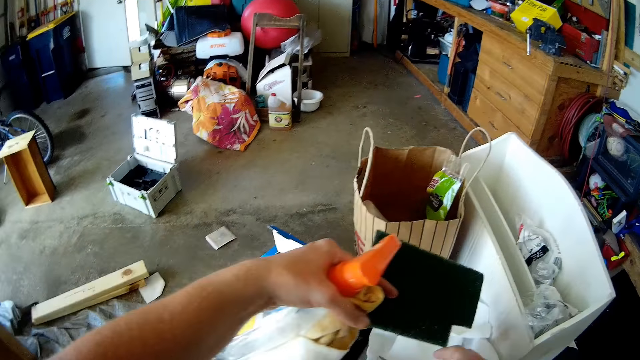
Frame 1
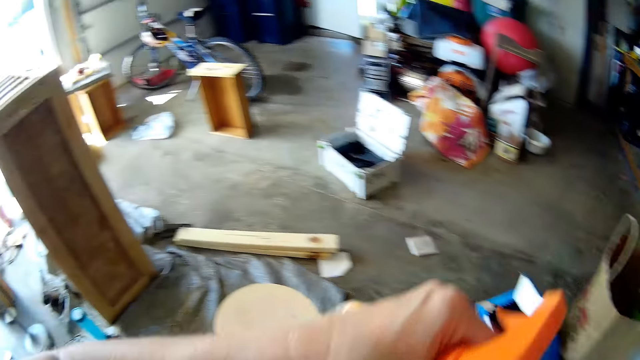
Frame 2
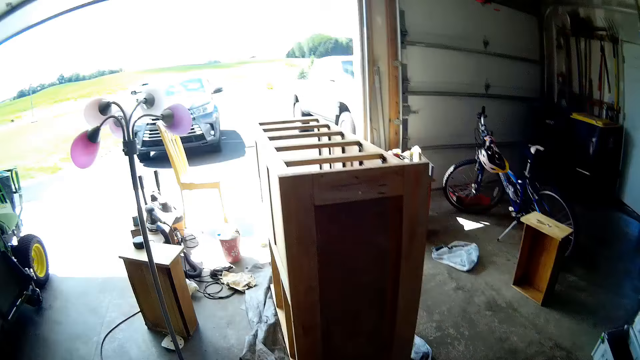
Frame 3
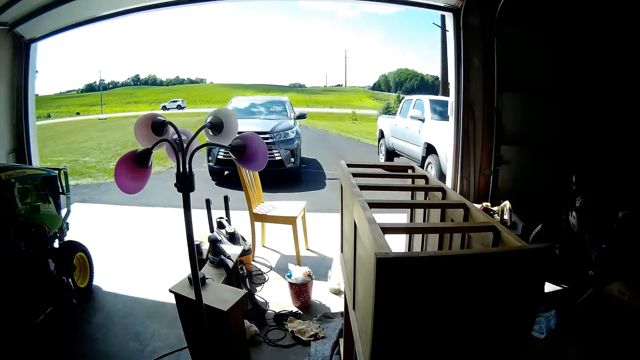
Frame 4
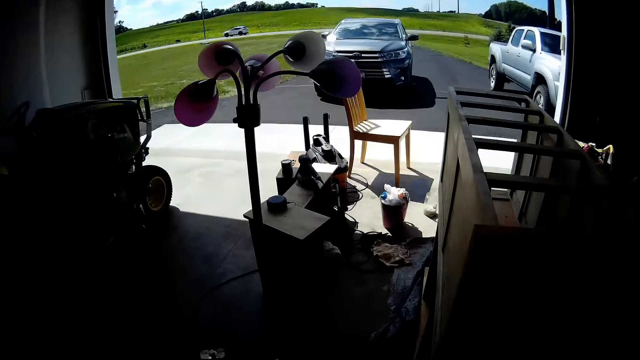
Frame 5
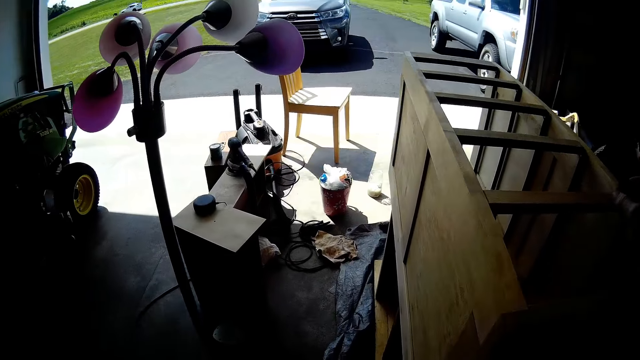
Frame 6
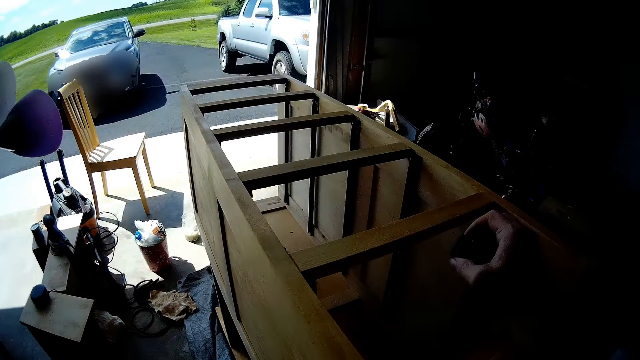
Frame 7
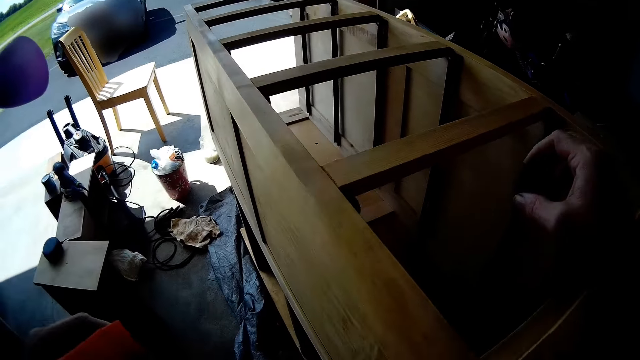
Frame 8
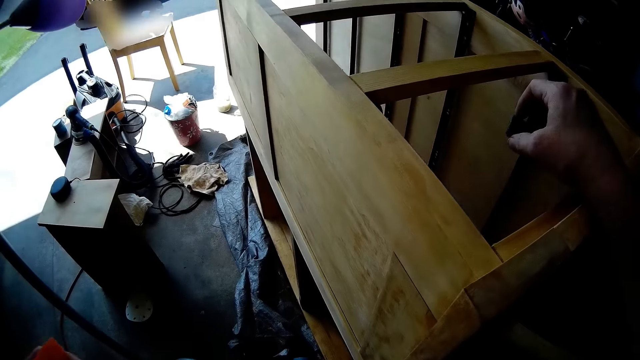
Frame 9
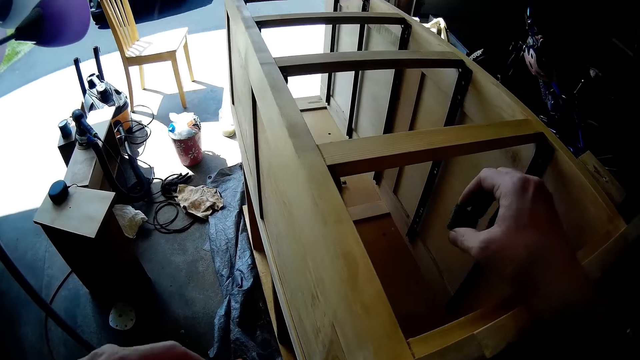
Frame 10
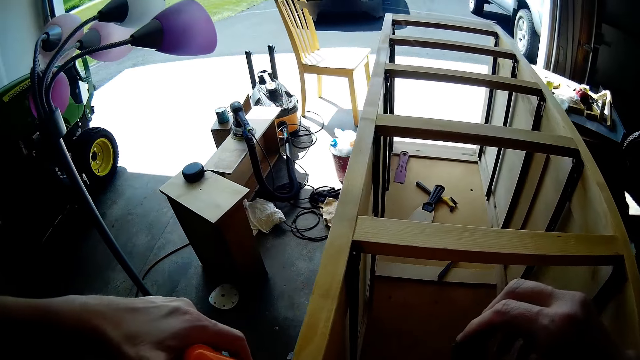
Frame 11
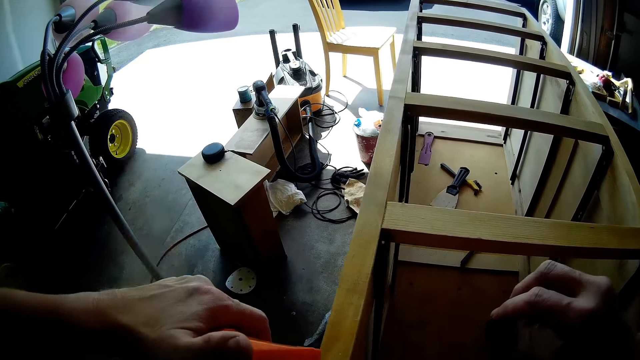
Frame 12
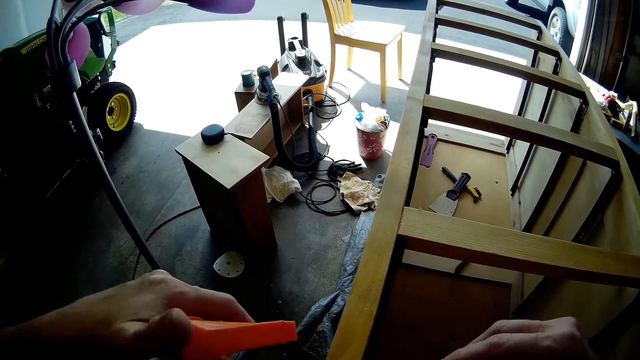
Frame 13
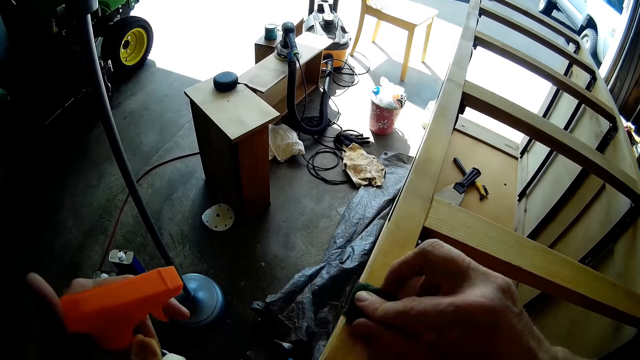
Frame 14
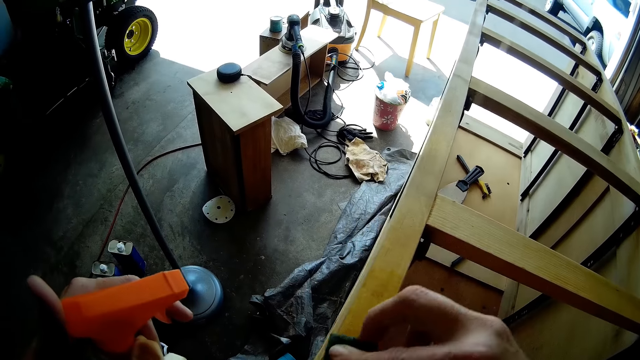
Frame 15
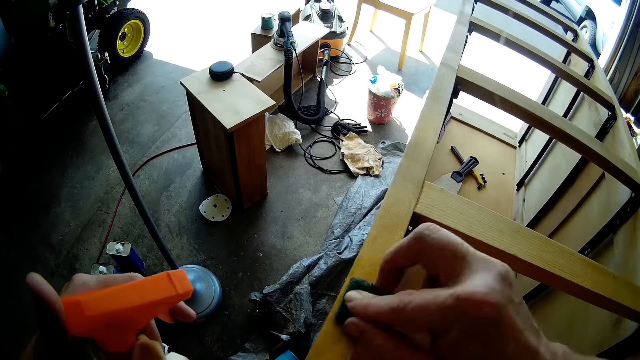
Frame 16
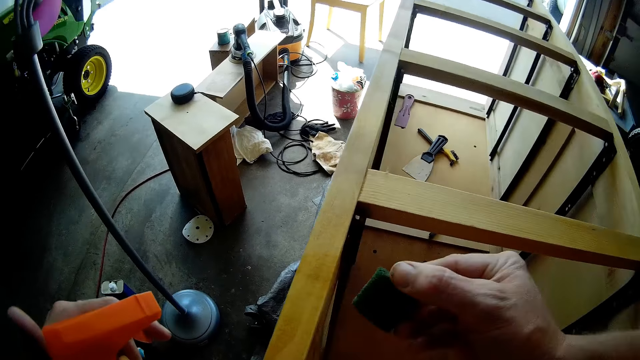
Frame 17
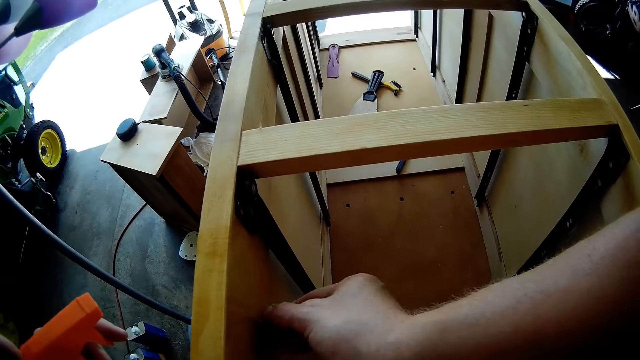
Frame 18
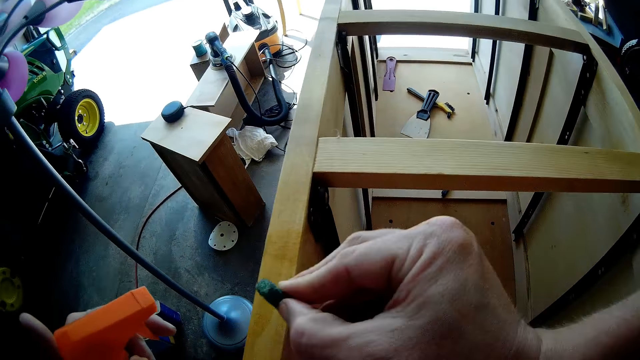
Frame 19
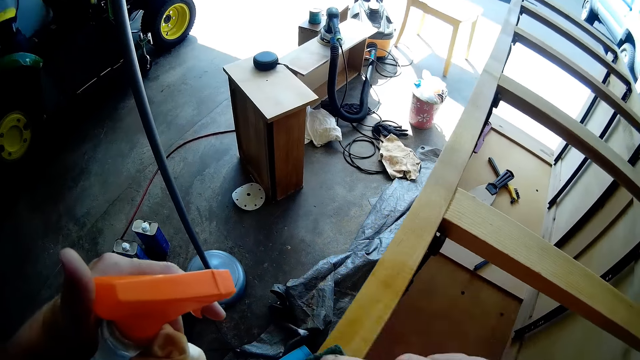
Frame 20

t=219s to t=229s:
The camera wearer drops the scrub sponge in her left hand on the table. She sprays the shelf with the spray bottle in her left hand. She scrubs the shelf with the scrub sponge or manila paper in her right hand.

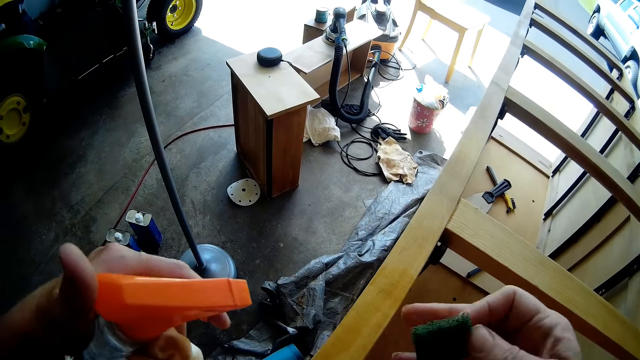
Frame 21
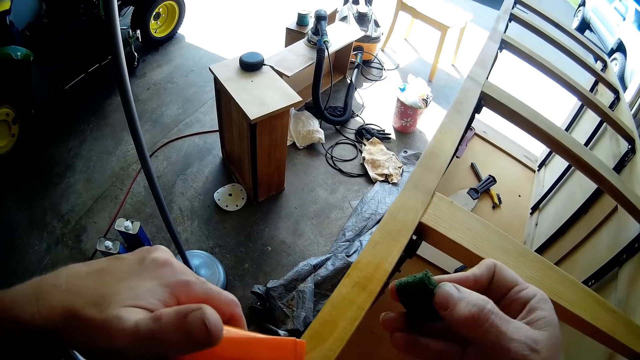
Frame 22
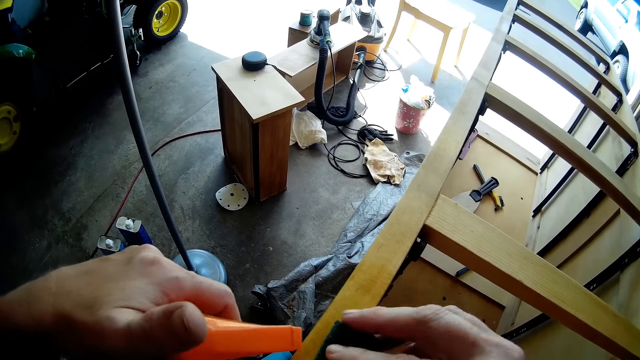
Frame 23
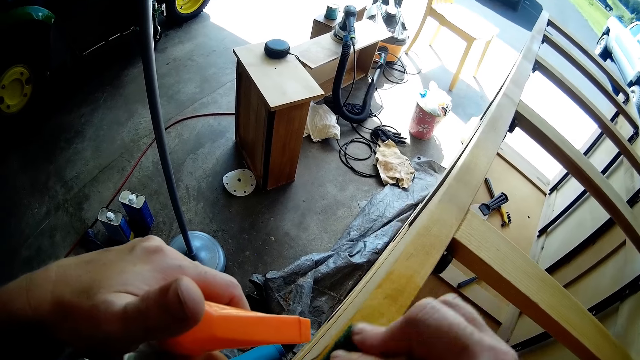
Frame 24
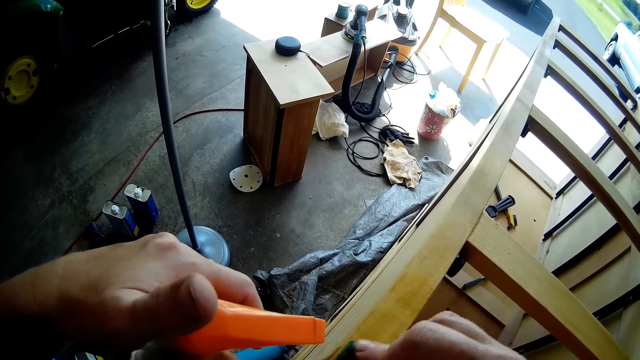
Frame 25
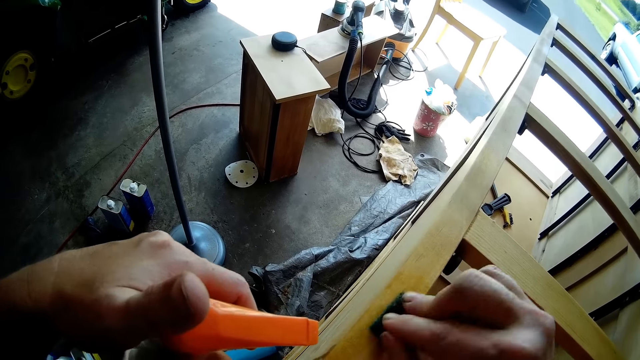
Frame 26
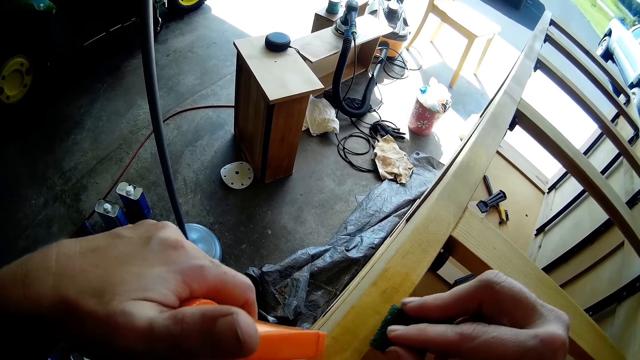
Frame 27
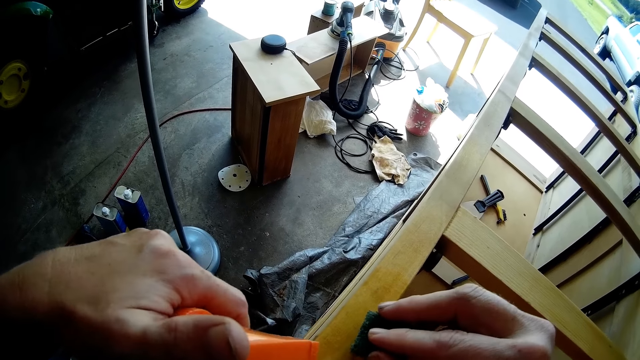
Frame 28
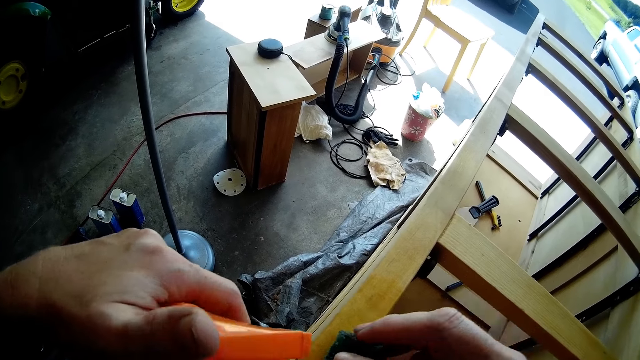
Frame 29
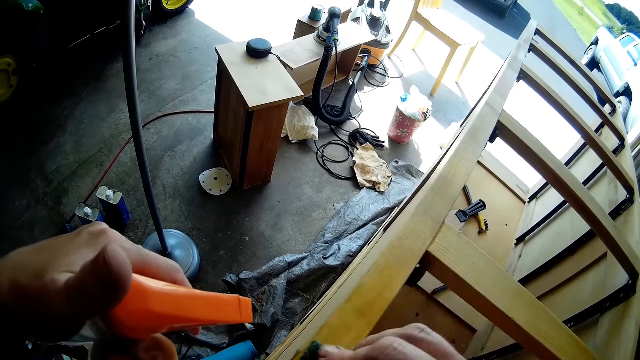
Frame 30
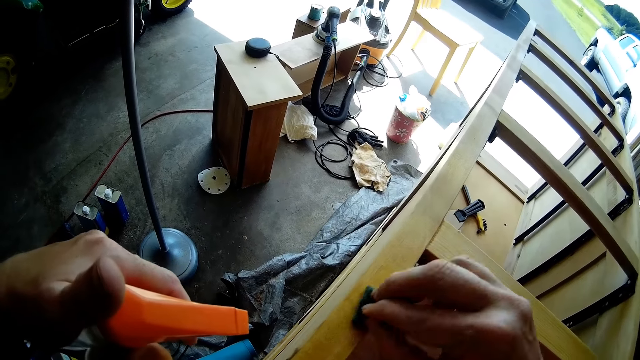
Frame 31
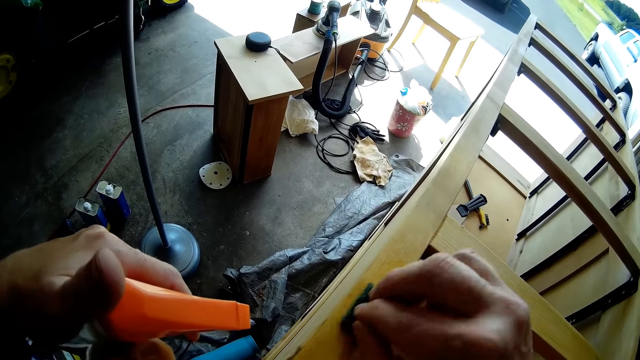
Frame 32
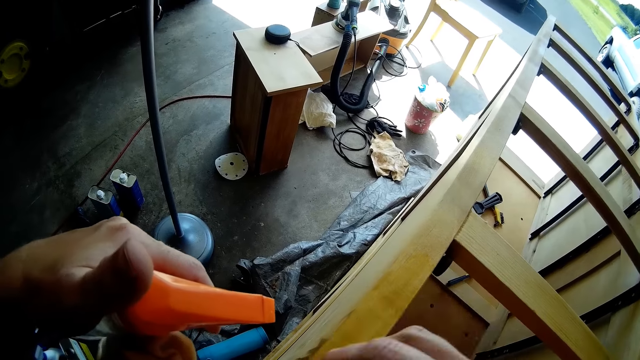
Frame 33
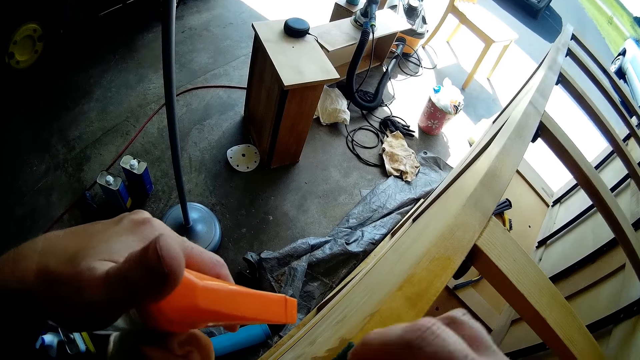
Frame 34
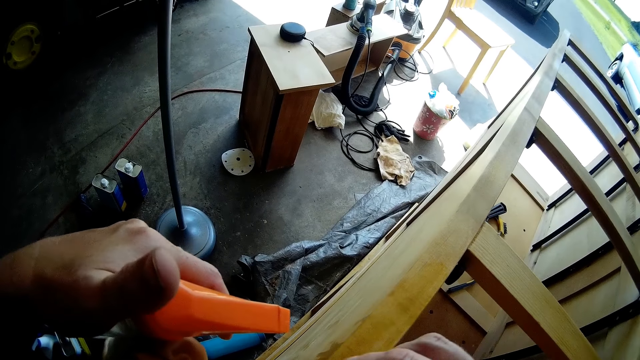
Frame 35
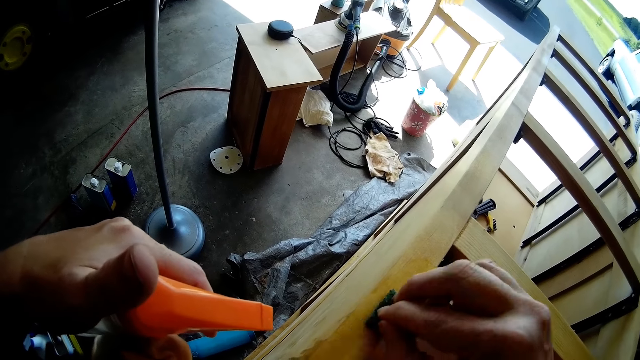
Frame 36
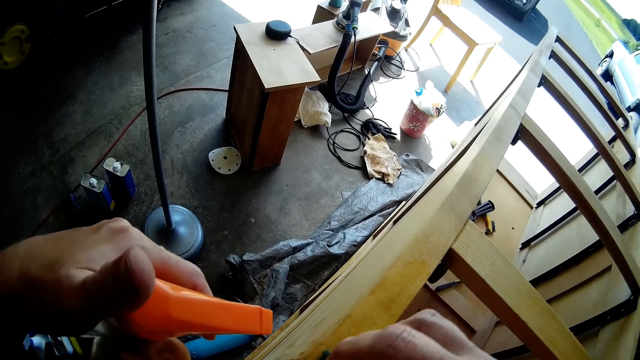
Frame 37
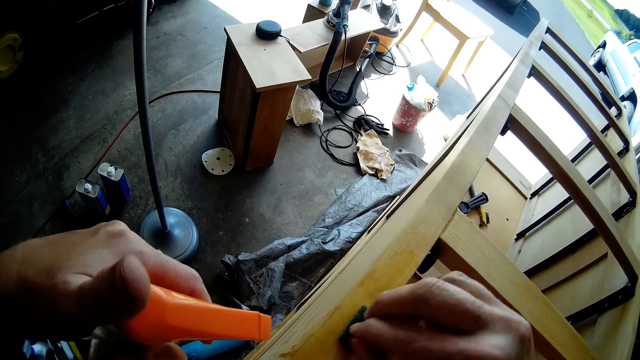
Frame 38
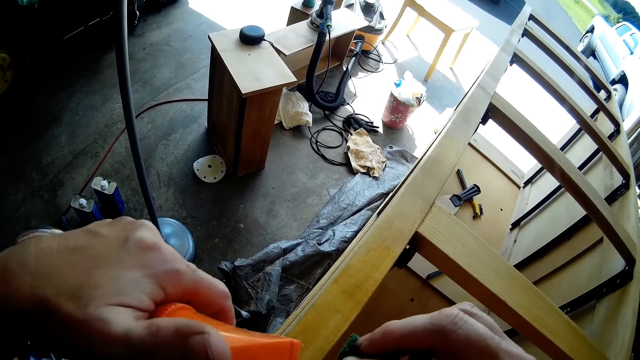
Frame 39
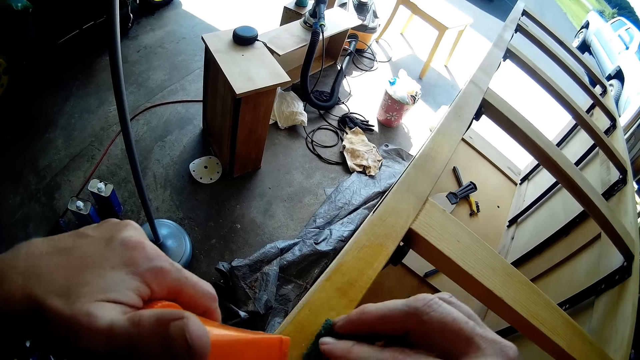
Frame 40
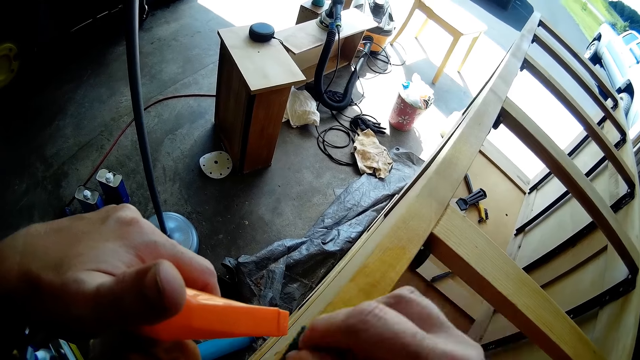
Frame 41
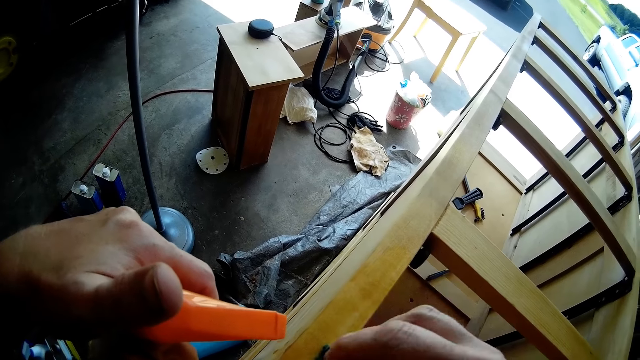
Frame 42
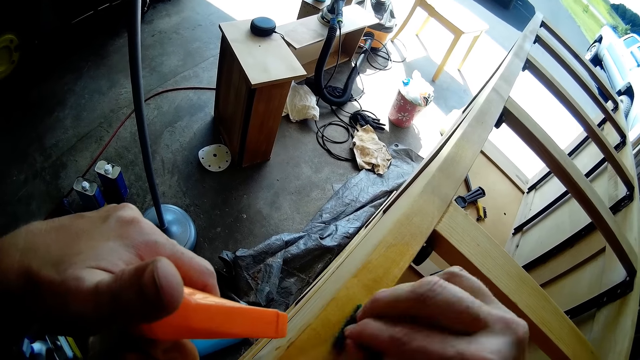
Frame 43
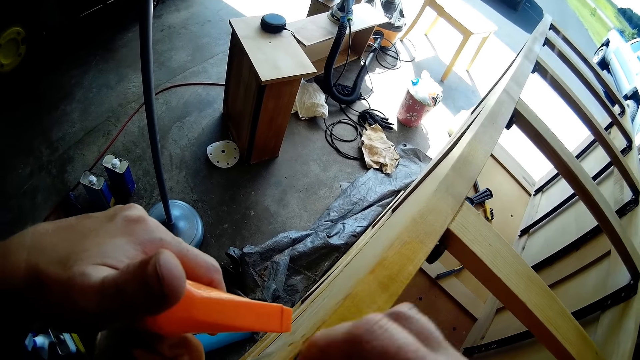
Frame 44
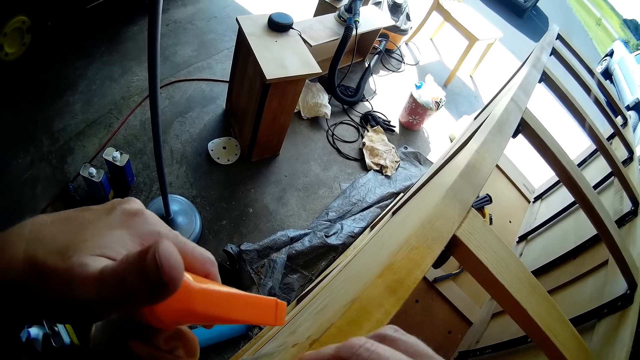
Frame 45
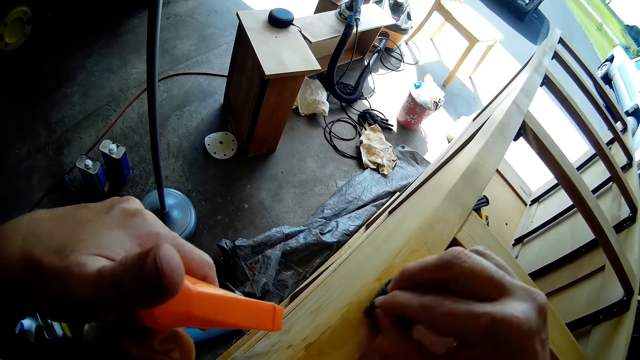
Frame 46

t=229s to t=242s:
The camera wearer sprays the shelf with the spray bottle in her left hand. She scrubs the shelf with the scrub sponge in her right hand. She sprays the shelf with the spray bottle in her left hand. She scrubs the shelf with the scrub sponge in her right hand. She sprays the shelf with the spray bottle in her left hand. She scrubs the shelf with the scrub sponge in her right hand.
